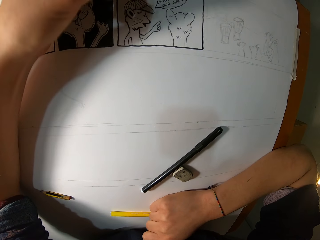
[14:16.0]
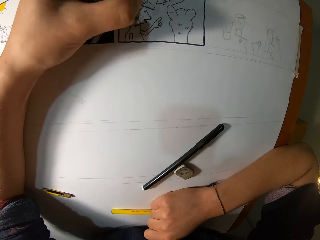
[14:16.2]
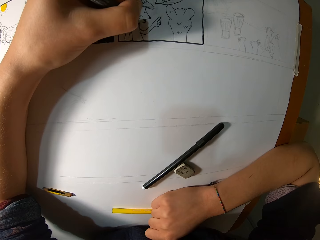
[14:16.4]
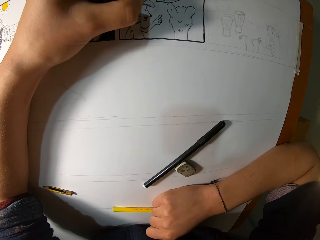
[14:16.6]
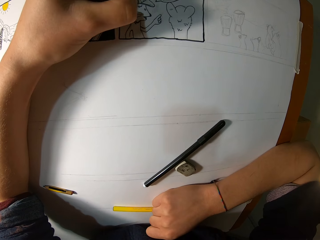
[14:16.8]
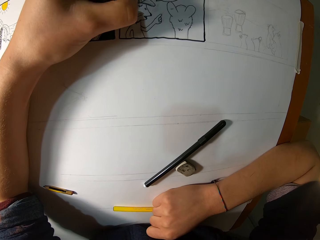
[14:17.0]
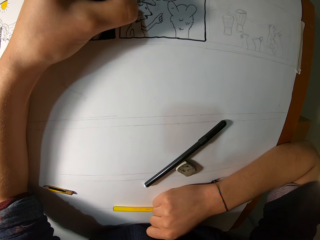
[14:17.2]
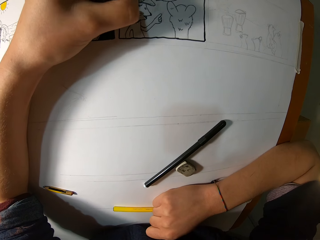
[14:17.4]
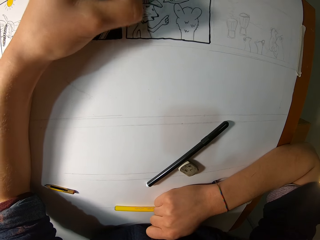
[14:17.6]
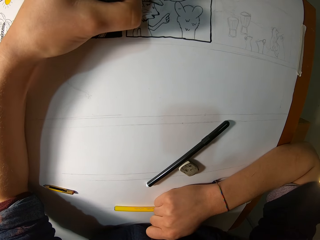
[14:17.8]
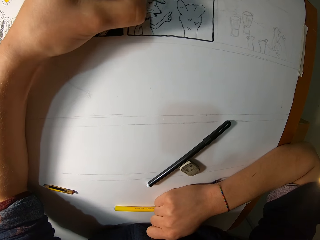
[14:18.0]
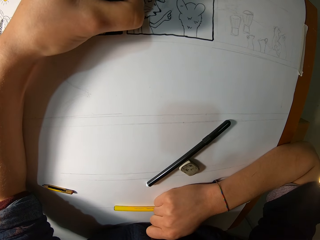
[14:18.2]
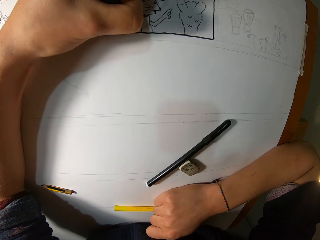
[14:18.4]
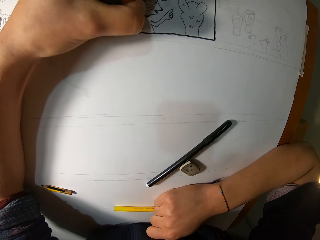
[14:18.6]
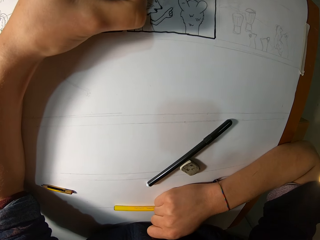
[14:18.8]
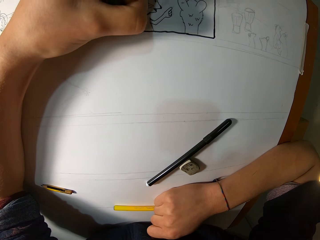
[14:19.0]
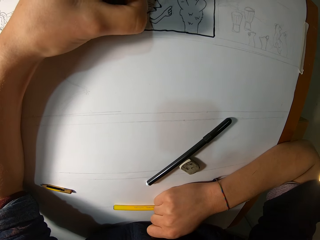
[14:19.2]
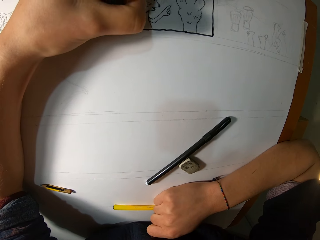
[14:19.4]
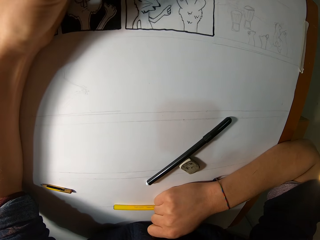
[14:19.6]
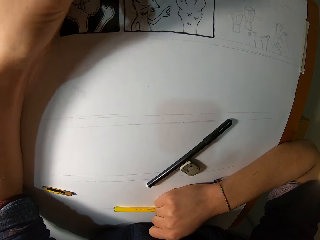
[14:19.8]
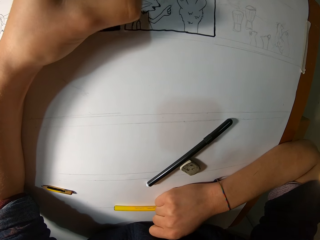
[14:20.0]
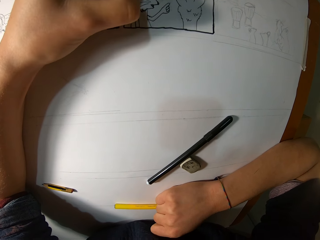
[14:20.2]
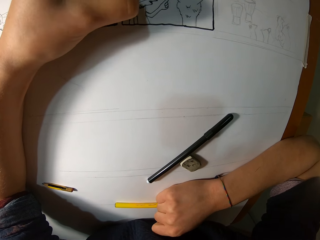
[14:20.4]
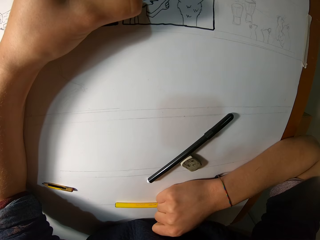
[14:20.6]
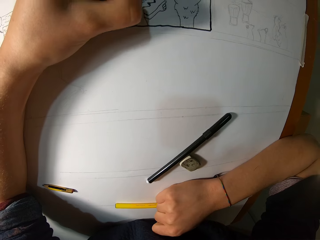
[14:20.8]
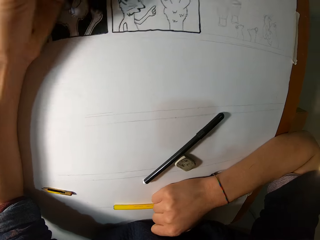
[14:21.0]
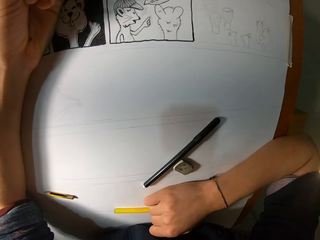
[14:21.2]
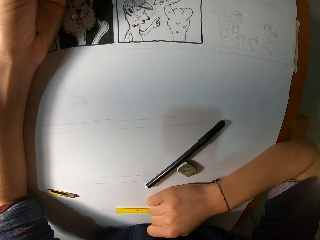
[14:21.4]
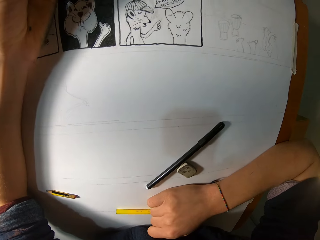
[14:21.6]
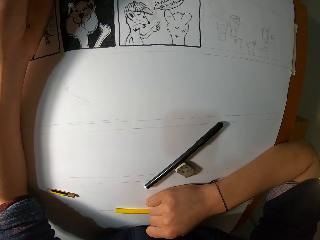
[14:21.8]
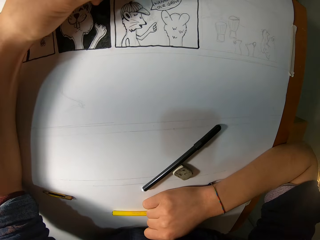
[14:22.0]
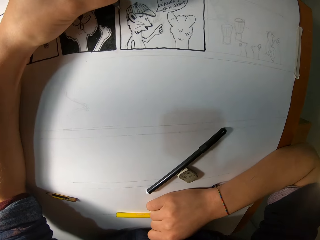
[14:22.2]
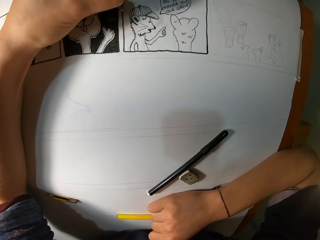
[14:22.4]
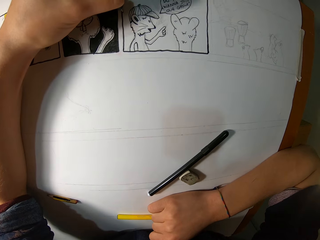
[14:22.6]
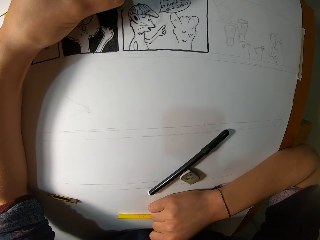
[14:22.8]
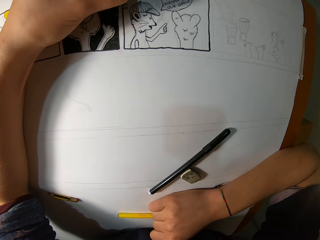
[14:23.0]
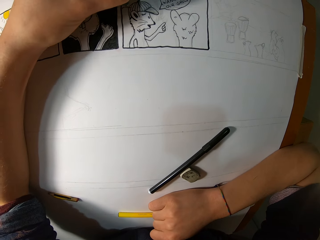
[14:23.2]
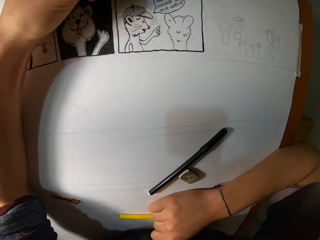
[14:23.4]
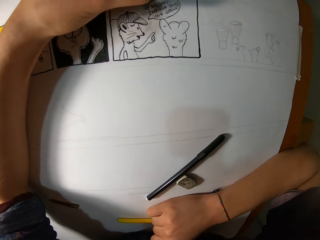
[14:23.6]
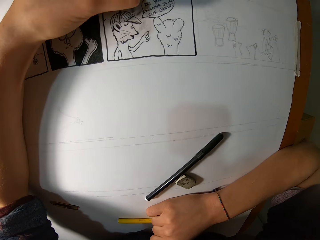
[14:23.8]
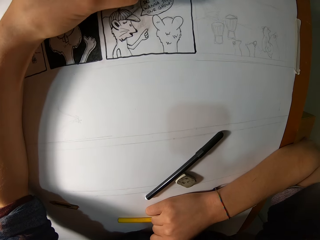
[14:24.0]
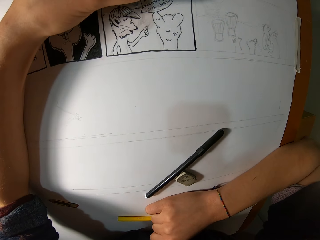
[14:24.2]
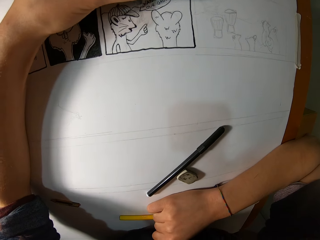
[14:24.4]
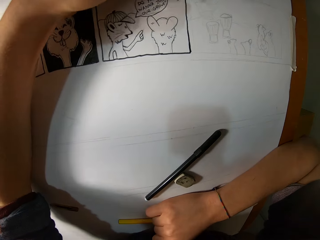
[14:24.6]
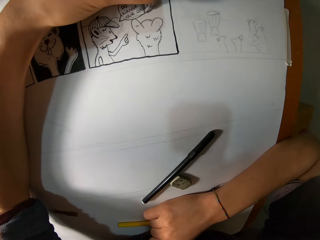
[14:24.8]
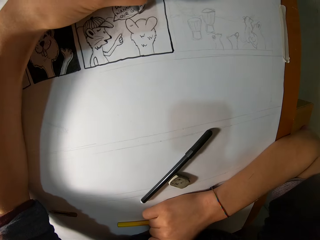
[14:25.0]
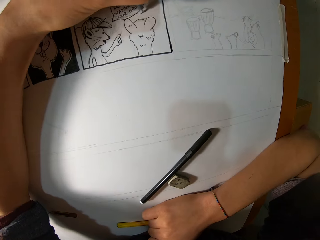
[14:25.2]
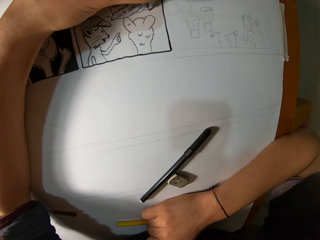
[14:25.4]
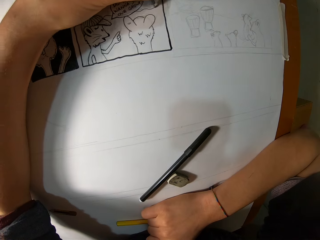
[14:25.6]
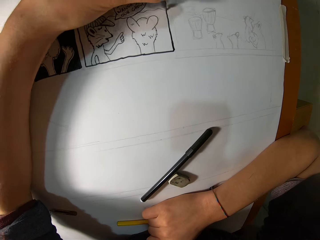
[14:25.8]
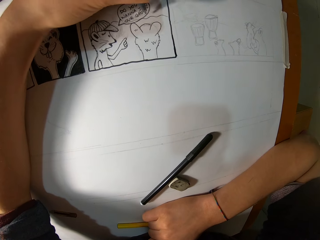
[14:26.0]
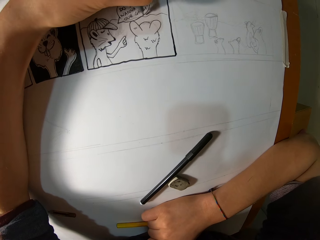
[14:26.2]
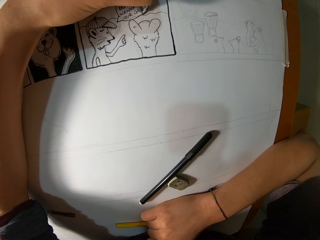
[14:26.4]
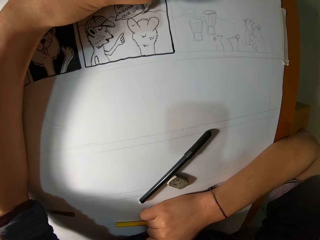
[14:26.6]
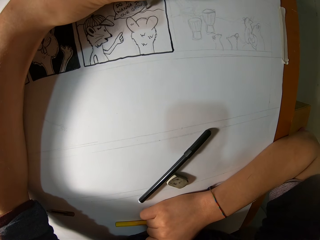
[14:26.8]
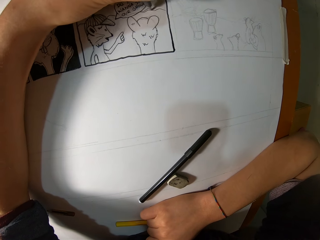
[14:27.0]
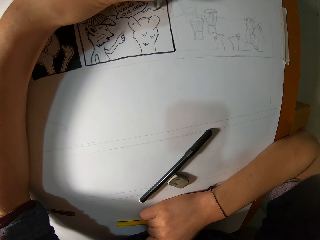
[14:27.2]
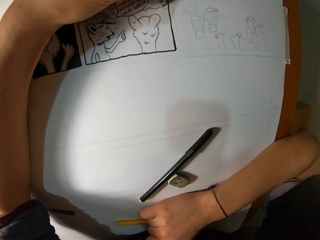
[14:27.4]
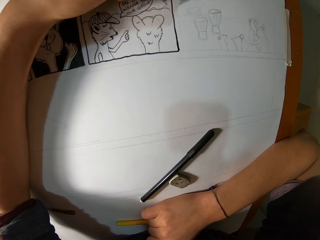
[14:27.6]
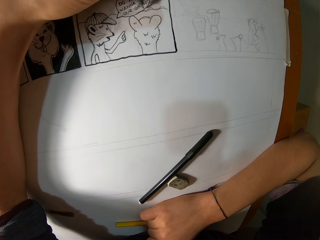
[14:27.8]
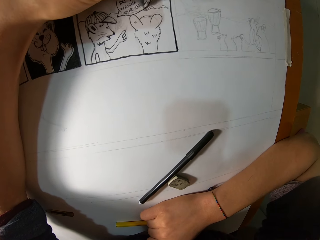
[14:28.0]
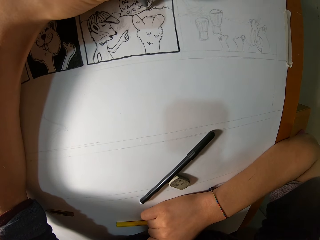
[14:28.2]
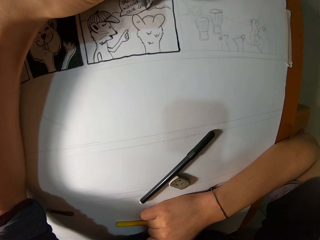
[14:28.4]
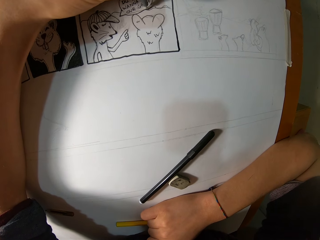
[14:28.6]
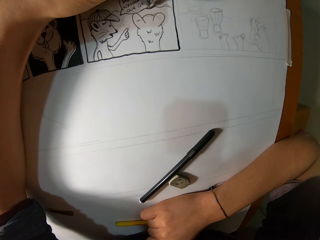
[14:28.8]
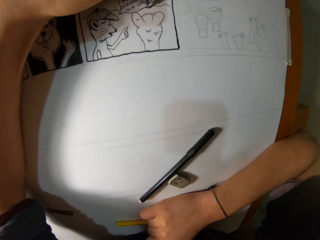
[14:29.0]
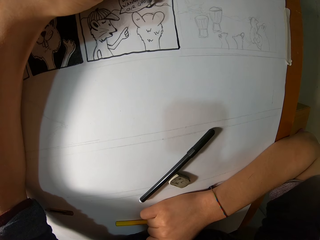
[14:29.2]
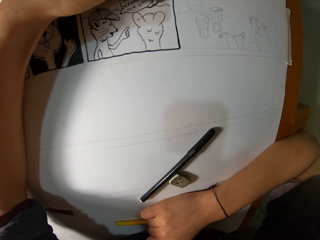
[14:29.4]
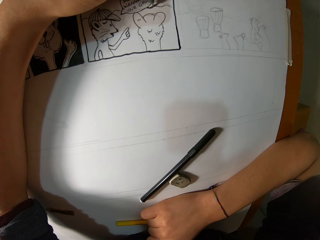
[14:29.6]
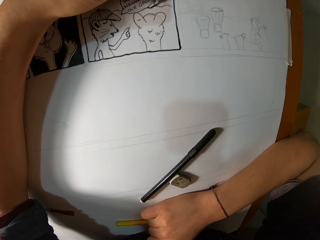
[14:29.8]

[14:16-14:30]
The camera wearer looks at a drawing. They draw on a book.

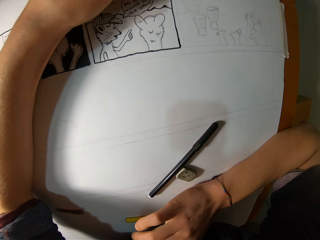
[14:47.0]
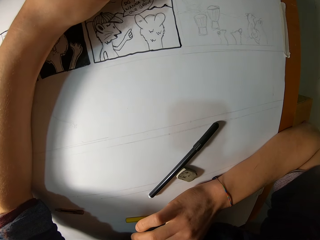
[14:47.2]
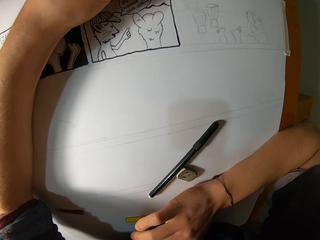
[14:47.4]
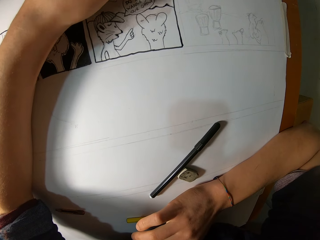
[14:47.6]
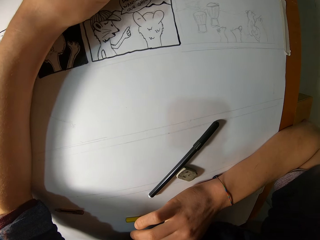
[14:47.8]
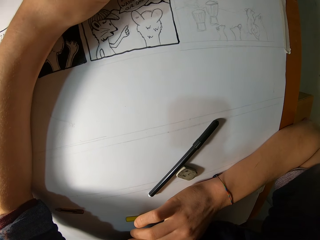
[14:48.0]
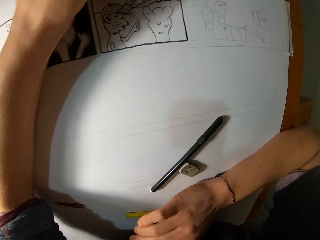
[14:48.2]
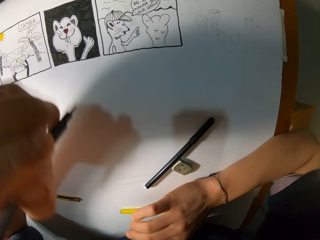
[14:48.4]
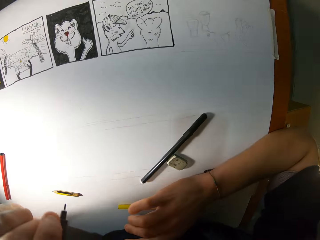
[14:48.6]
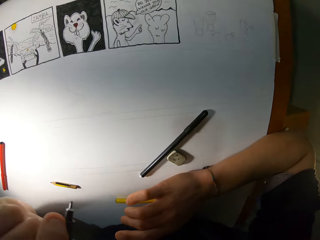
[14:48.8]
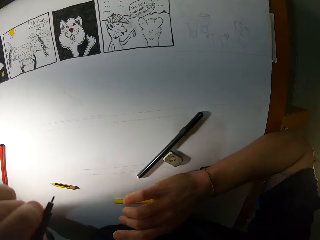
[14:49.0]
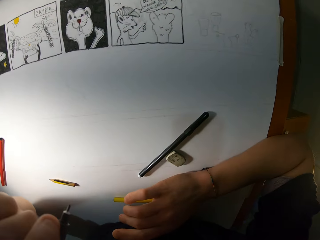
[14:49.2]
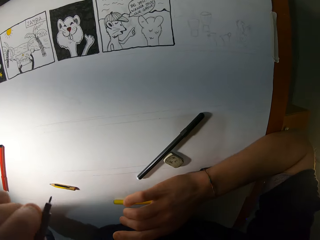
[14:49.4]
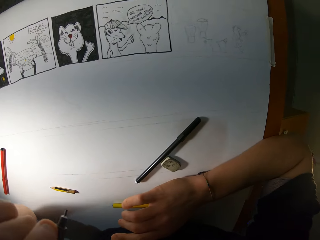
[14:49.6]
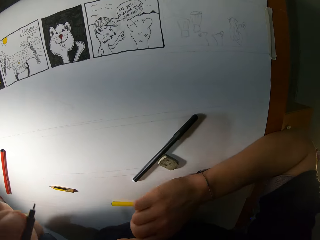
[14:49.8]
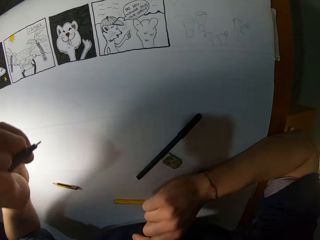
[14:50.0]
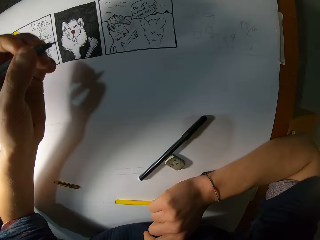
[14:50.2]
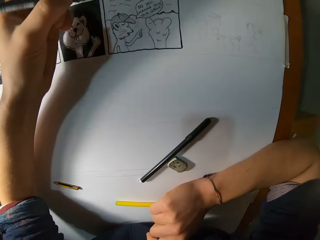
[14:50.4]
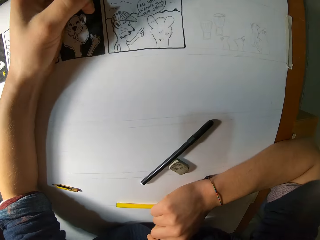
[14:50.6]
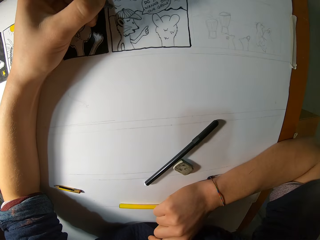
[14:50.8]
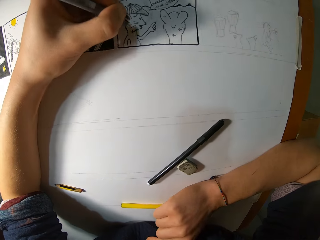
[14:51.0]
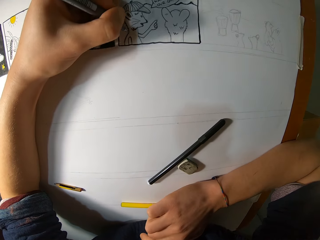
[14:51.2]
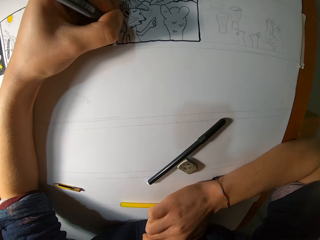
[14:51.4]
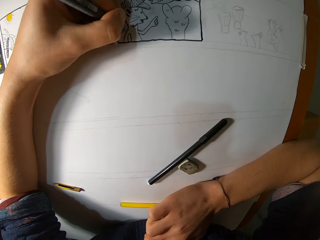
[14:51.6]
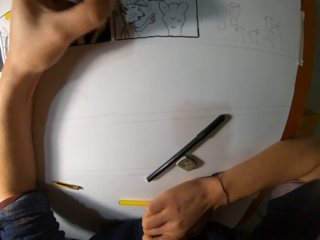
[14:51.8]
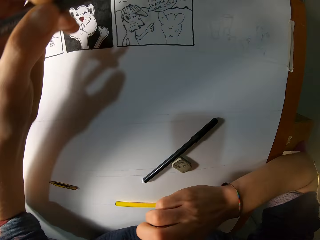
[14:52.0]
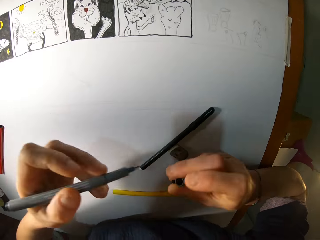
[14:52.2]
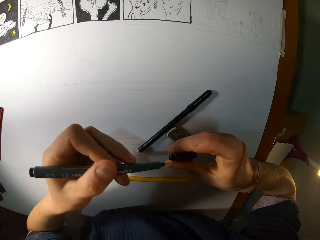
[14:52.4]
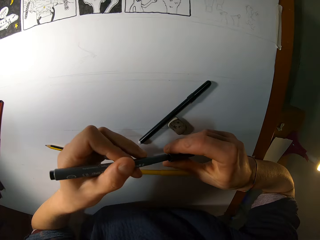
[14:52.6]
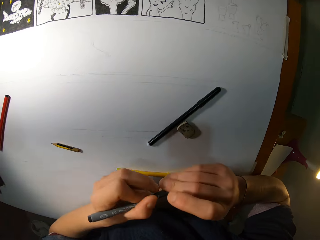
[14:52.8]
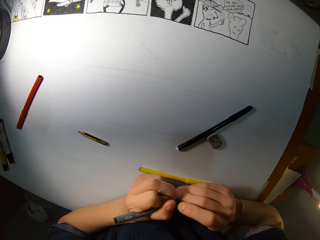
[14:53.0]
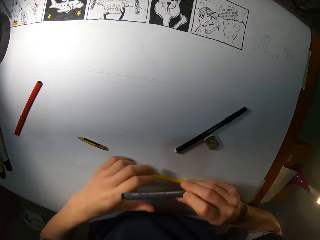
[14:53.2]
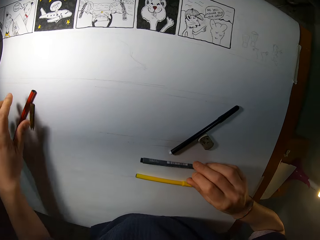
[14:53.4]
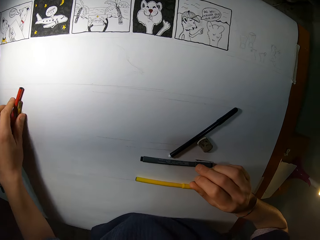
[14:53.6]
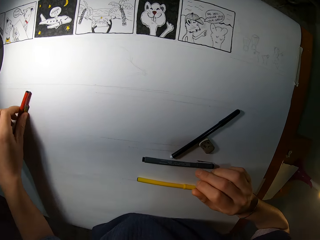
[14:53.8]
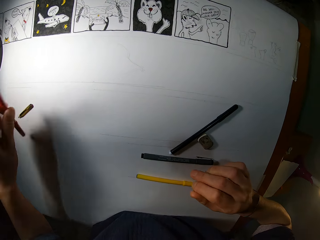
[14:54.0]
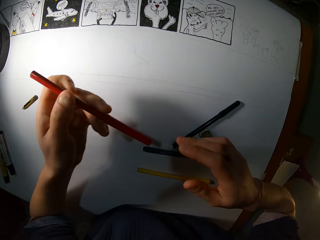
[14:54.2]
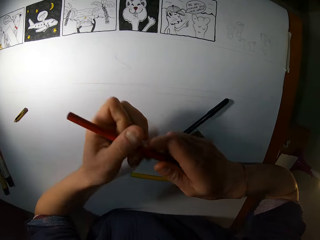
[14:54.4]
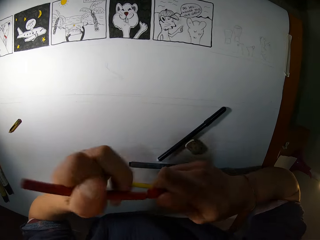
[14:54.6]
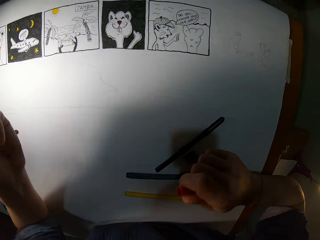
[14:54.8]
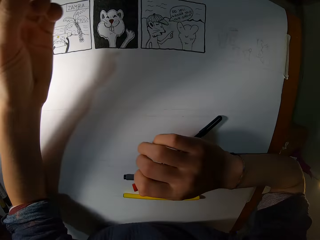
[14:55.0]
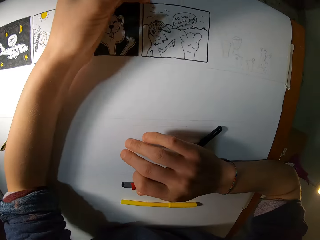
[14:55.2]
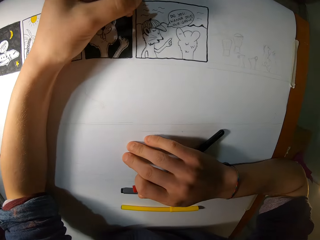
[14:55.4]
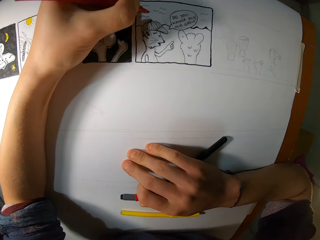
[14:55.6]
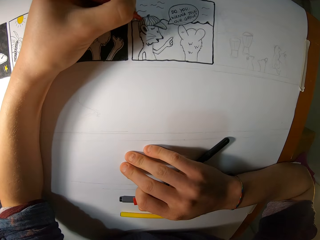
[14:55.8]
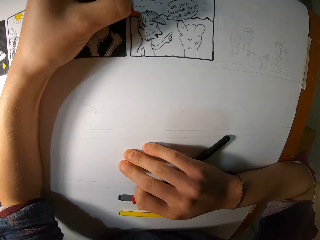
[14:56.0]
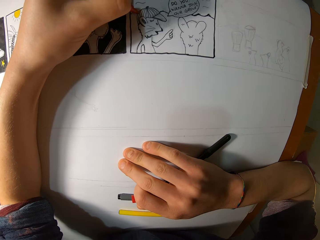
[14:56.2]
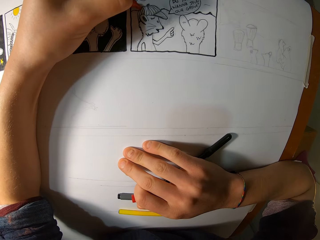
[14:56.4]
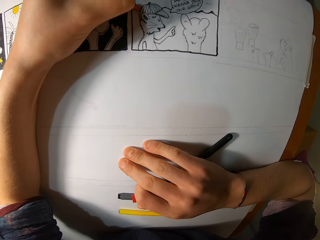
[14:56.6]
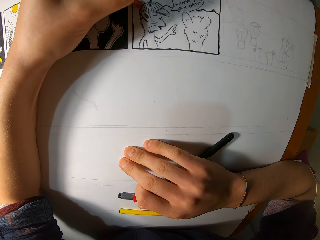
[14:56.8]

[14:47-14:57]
The camera wearer moves his left hand towards his head. He folds his hand back. He looks at a drawing. He paints a drawing on a drawing paper with the black crayon in his left hand. He covers the black crayon in his left hand with a cover in his right hand. He holds the black crayon or pen with both hands. He drops the black crayon in his right hand on the drawing paper. He takes a red crayon from the table with his left hand. He removes the cover of the red crayon in his left hand with his right hand. He paints a drawing on the drawing paper with the red crayon in his left hand.
